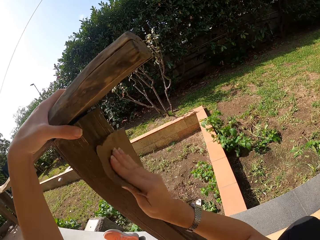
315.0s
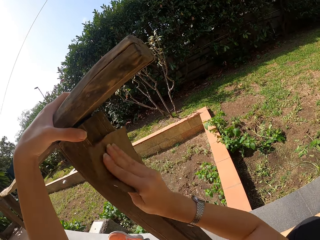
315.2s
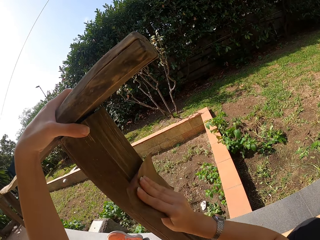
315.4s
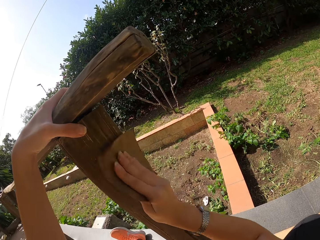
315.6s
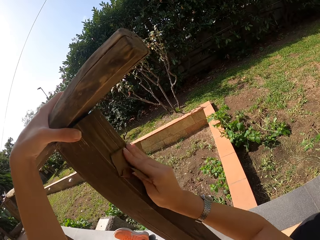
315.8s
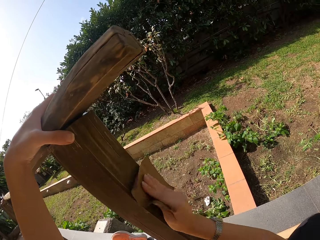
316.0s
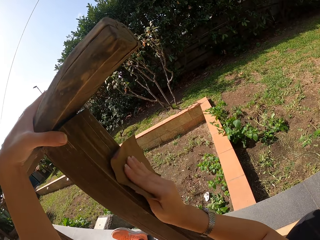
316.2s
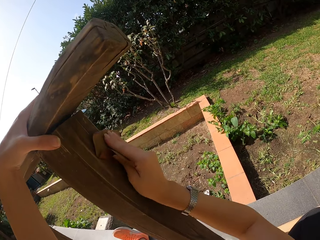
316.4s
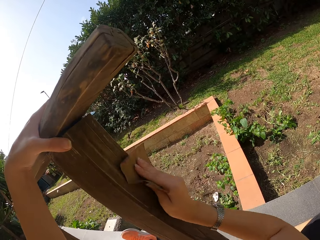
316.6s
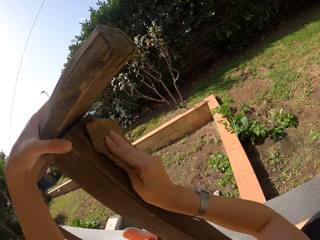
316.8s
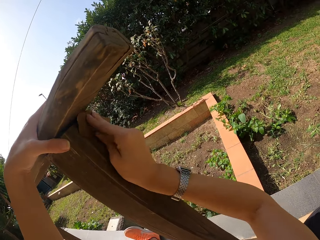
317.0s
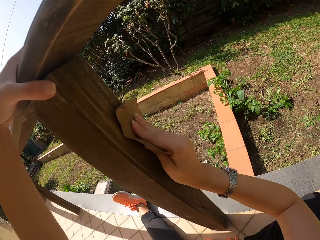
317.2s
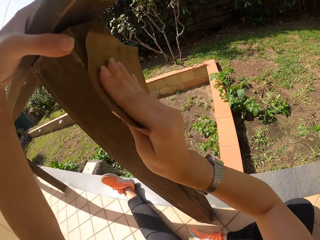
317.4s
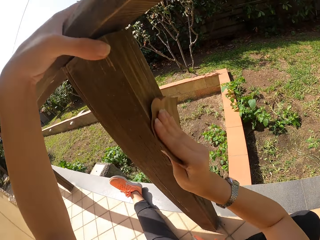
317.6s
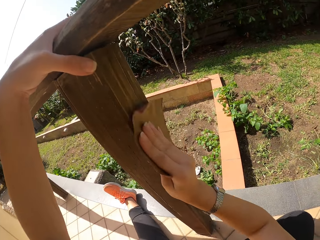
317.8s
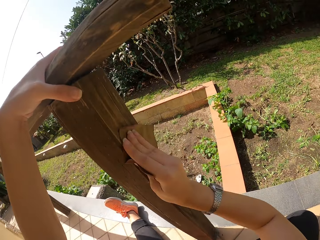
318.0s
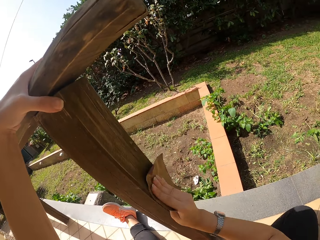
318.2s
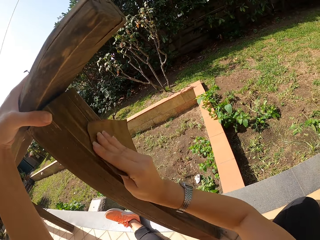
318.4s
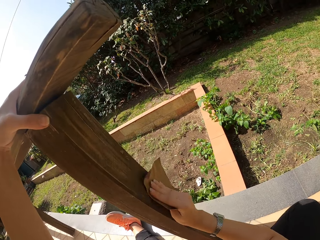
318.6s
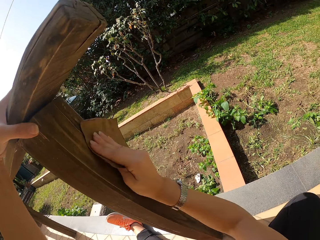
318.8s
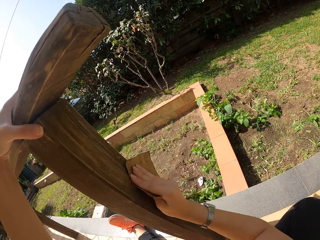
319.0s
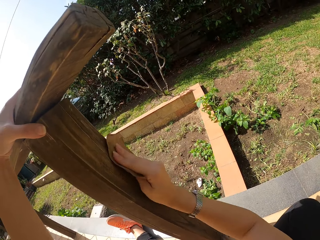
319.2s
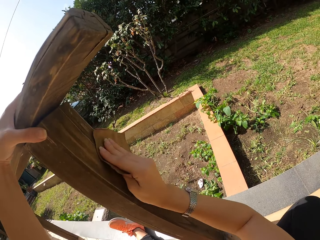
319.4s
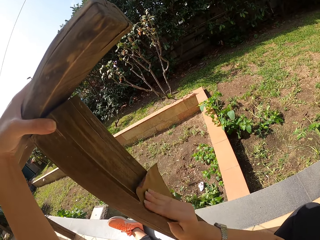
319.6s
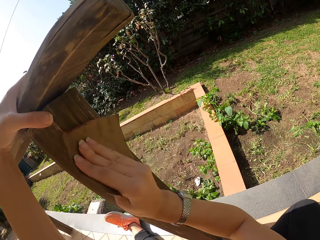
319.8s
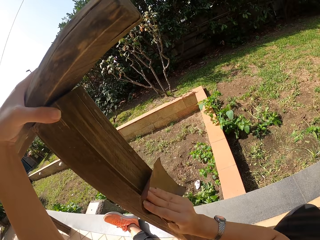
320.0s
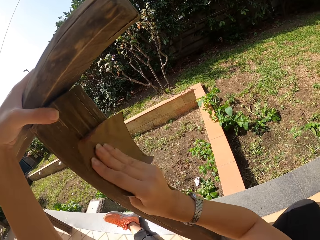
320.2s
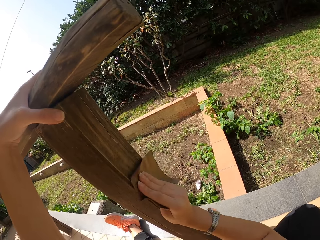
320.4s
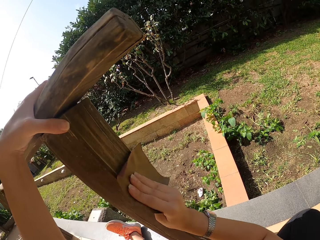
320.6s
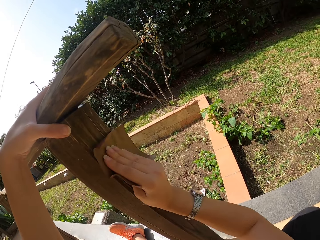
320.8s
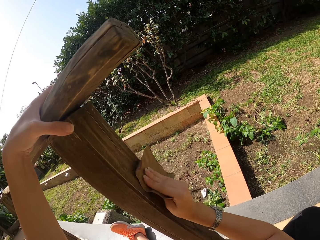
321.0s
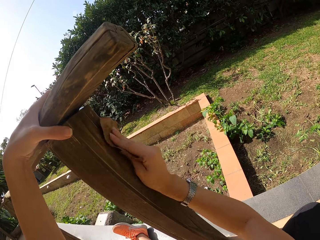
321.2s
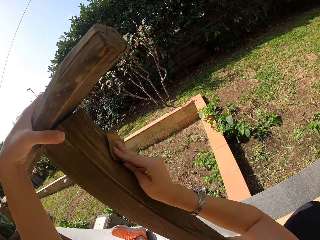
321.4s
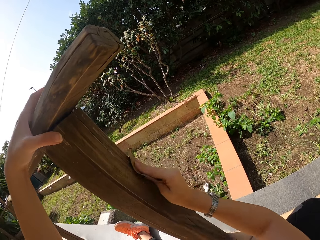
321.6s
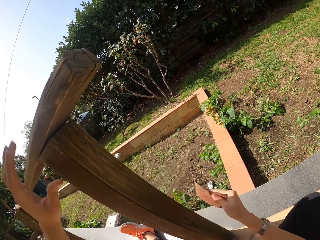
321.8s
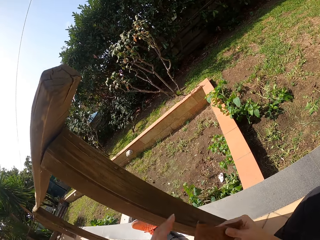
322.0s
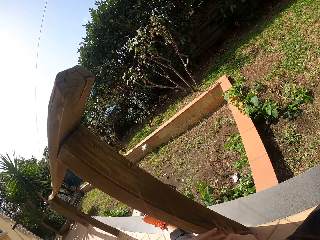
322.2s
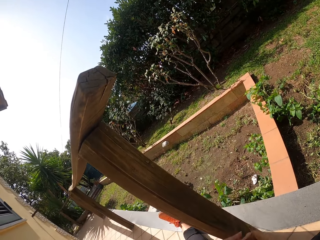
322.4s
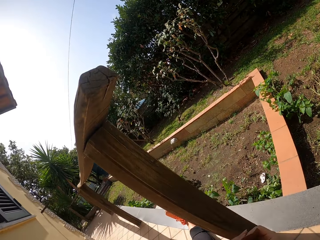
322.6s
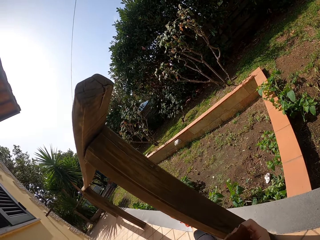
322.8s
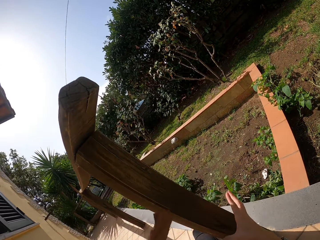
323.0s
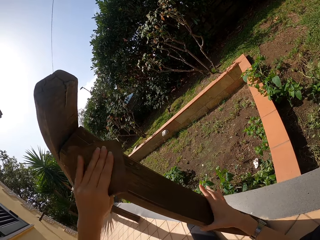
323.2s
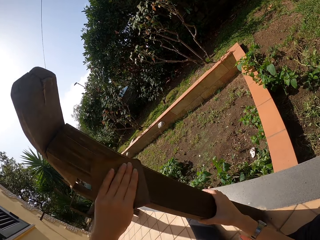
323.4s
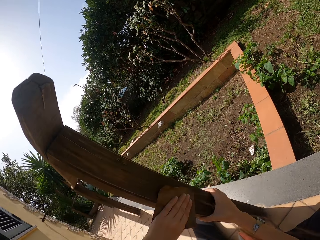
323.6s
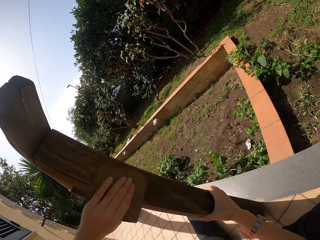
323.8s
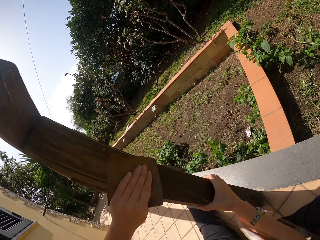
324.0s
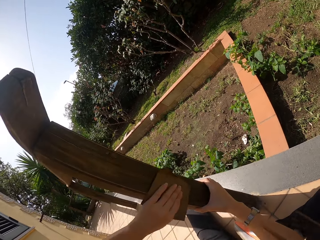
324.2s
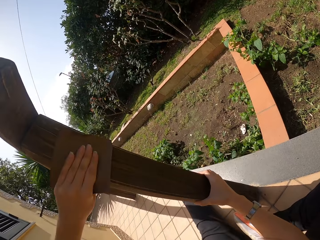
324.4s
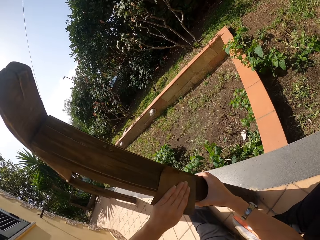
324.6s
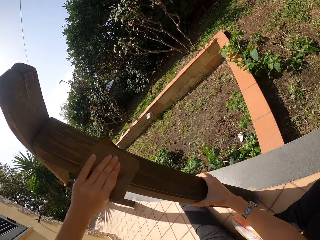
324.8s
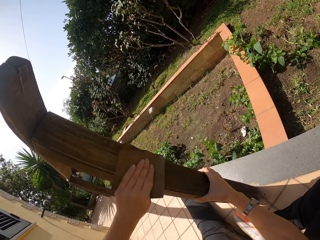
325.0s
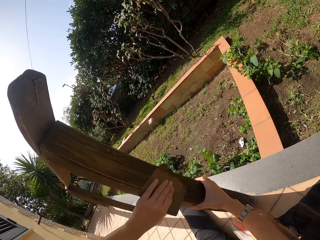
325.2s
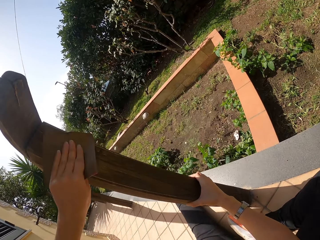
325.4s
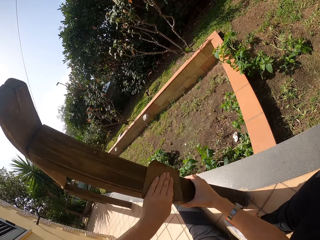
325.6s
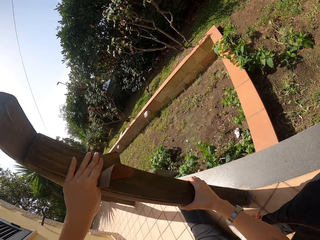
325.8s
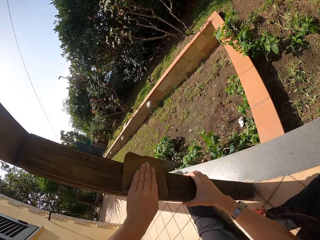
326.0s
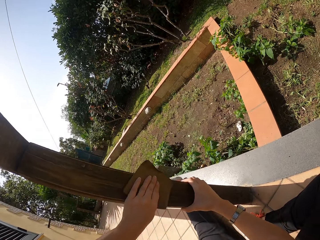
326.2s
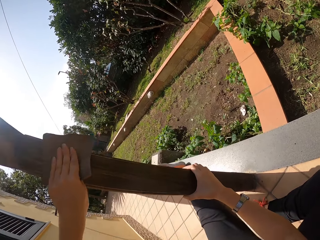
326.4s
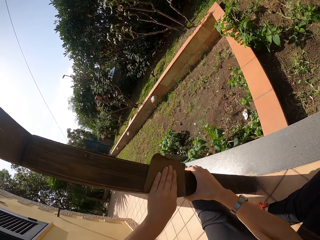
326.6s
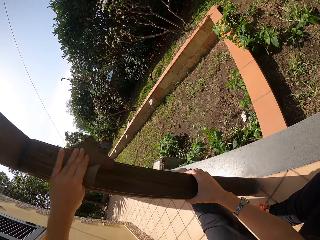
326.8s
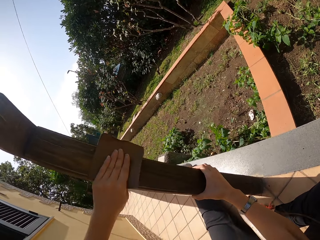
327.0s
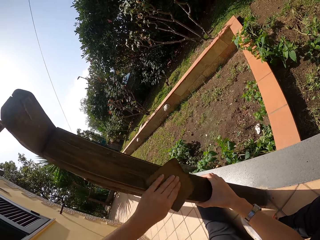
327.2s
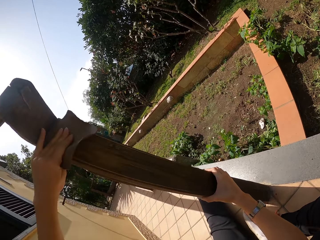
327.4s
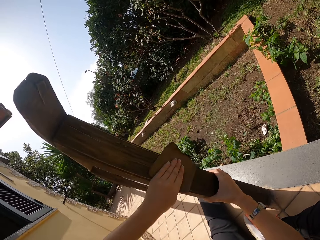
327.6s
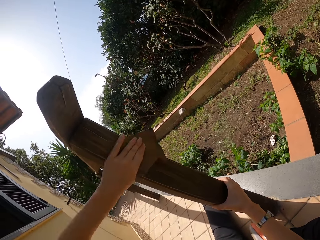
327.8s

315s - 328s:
The camera wearer passes the sandpaper from his right hand to his left hand. He continues sandpapering the wood frame.

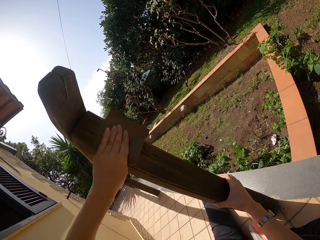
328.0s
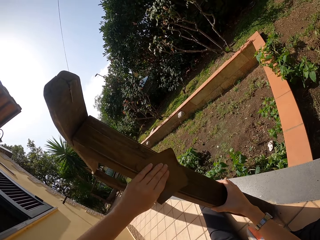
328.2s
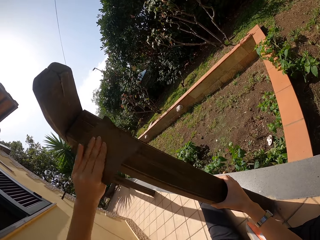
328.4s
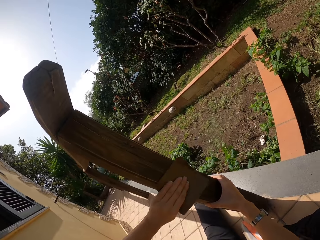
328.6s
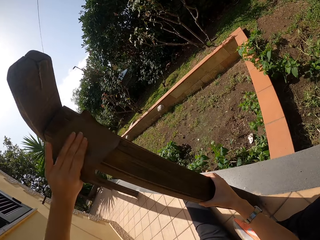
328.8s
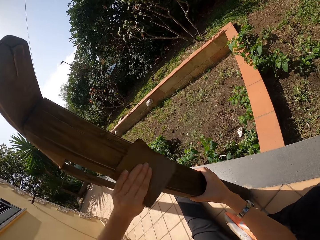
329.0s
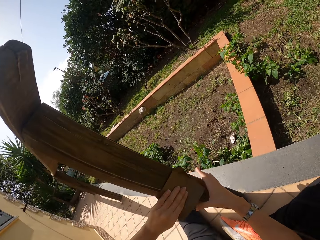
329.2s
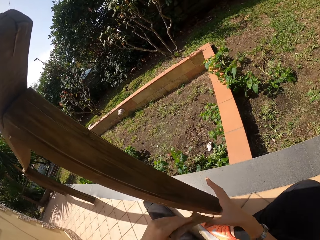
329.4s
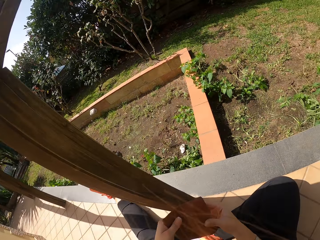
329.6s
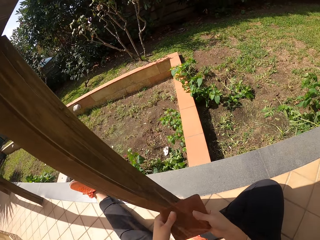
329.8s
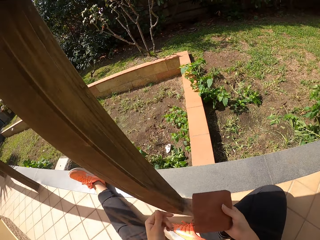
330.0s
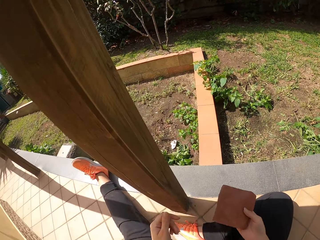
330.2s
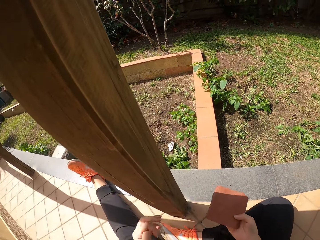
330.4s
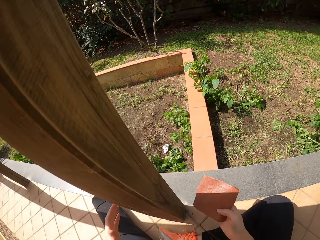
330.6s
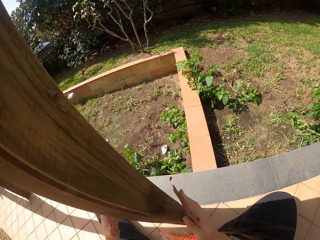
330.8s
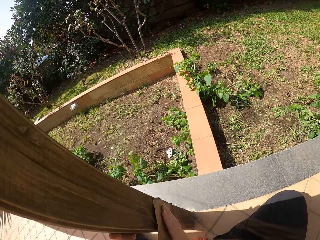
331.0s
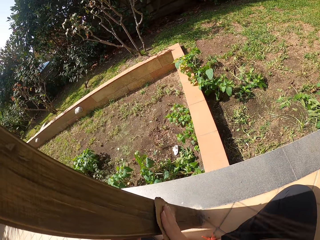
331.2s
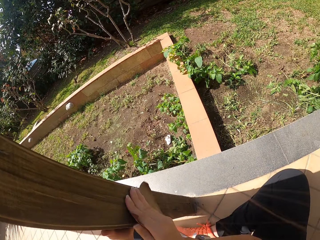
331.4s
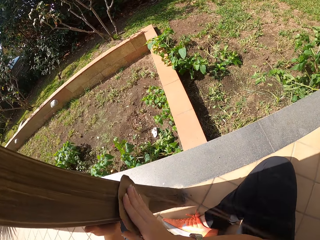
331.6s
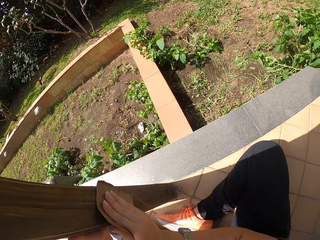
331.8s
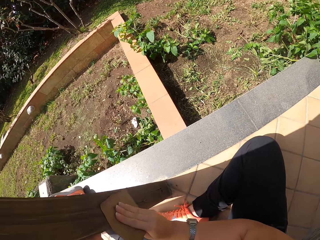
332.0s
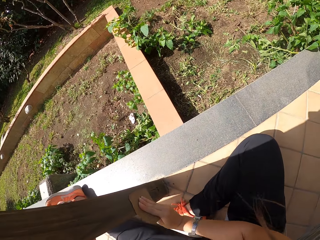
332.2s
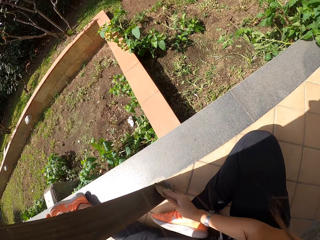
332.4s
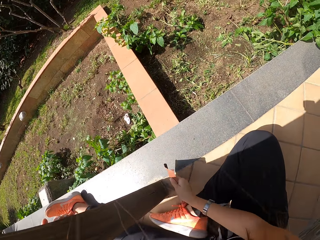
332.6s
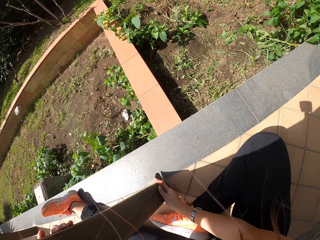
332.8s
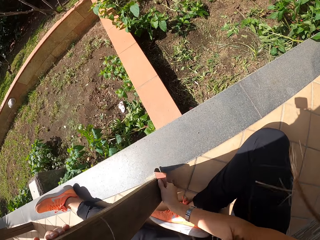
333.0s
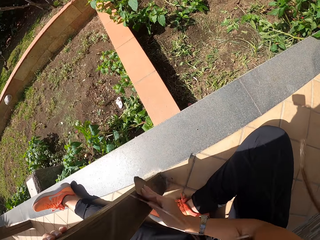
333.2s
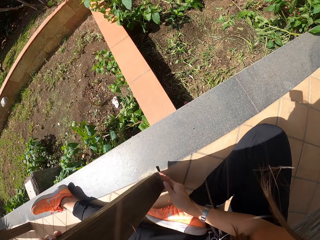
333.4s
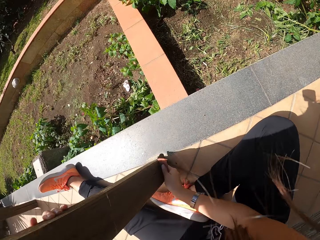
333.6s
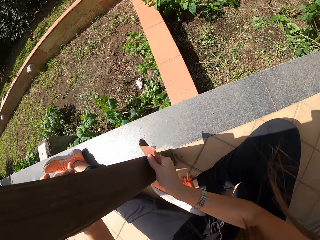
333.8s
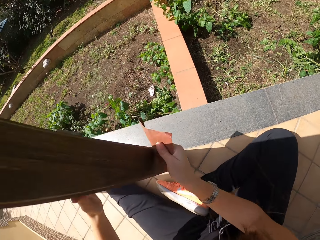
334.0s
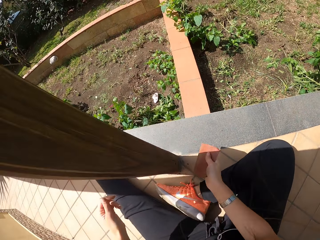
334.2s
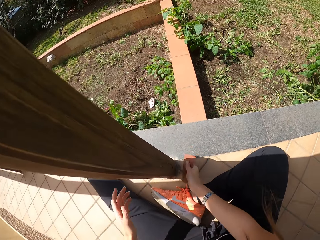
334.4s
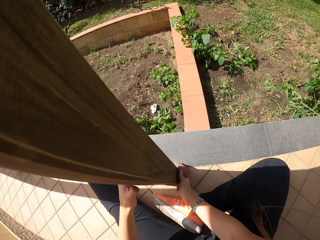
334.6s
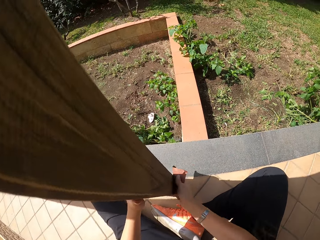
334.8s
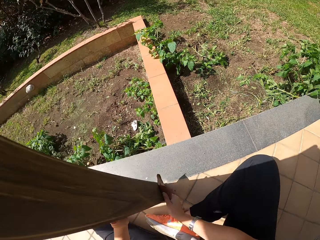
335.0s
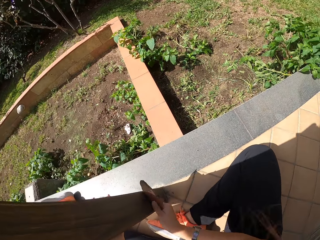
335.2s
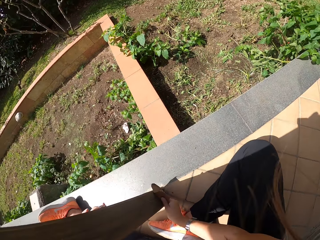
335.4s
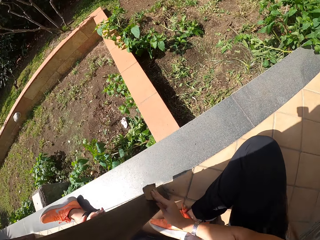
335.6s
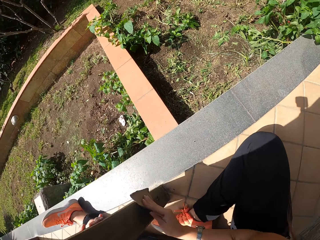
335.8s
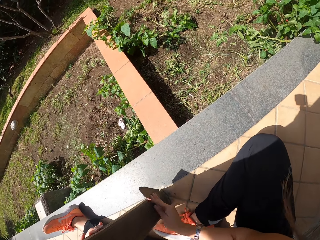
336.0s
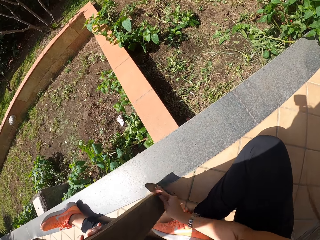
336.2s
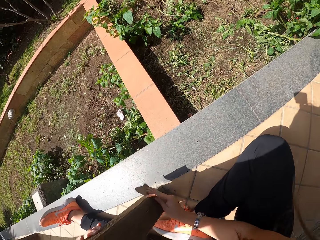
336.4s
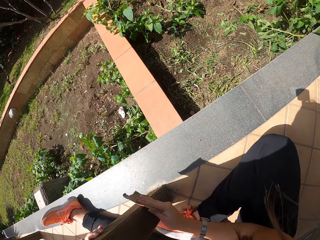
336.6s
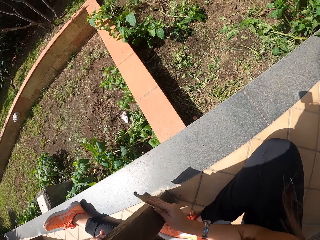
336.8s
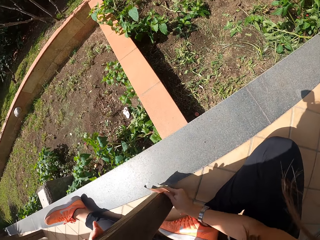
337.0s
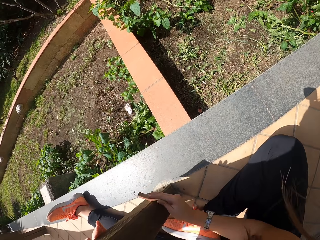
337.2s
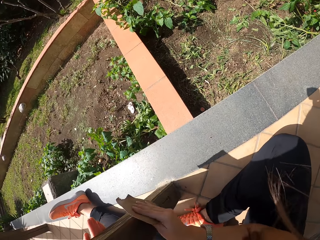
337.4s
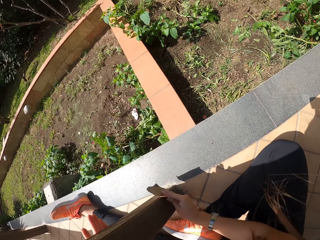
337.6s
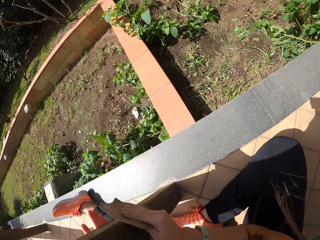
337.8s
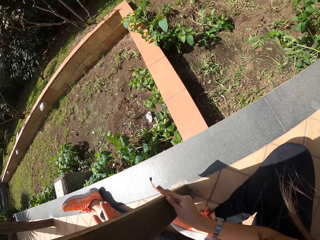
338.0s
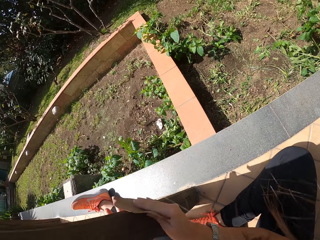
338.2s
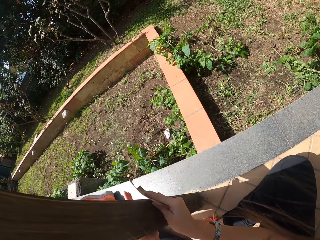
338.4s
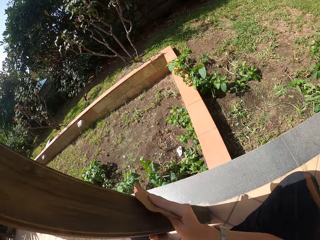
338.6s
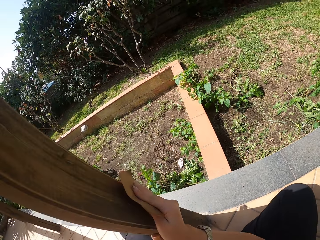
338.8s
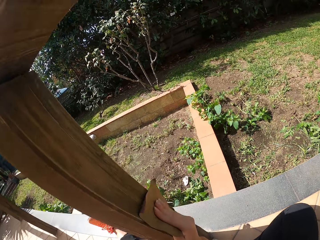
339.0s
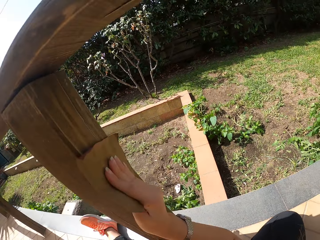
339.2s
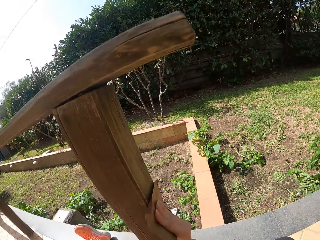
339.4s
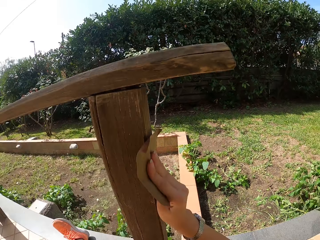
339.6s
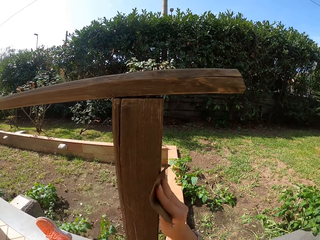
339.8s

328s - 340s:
The camera wearer passes the sandpaper from his left hand to his right hand. He continues sandpapering the wood frame.
